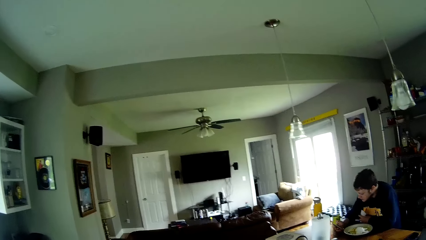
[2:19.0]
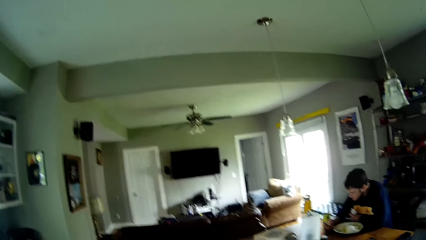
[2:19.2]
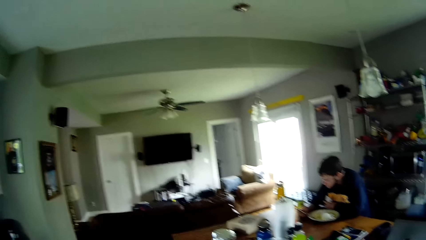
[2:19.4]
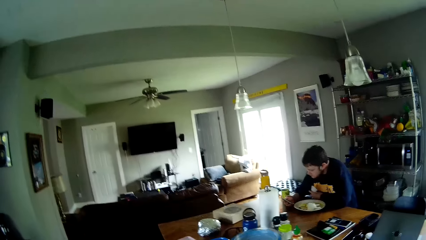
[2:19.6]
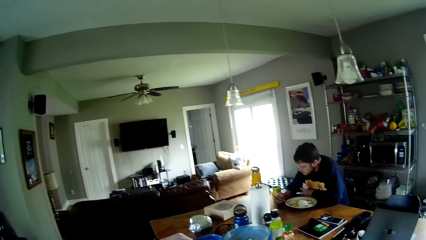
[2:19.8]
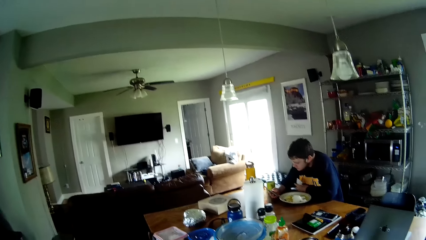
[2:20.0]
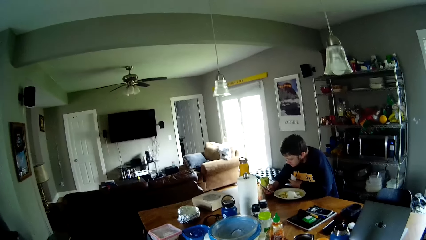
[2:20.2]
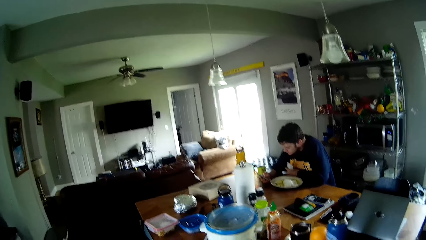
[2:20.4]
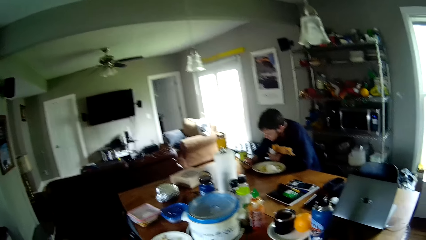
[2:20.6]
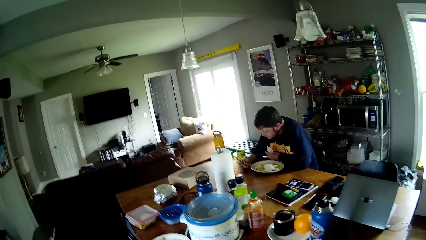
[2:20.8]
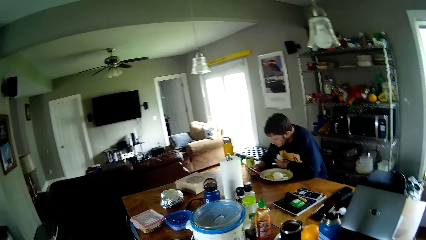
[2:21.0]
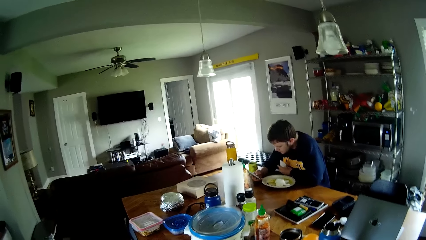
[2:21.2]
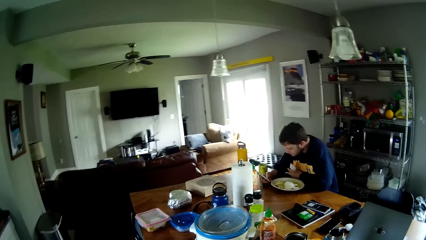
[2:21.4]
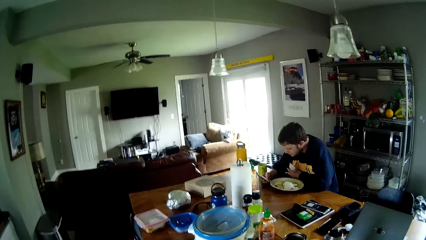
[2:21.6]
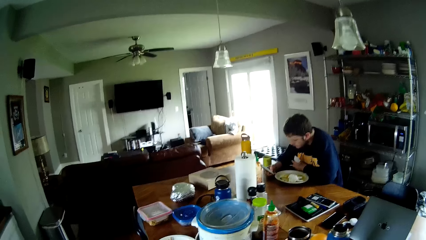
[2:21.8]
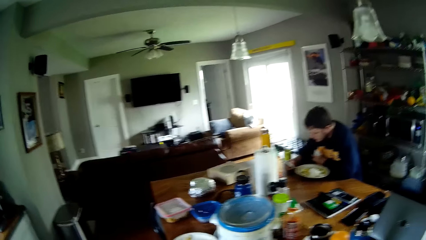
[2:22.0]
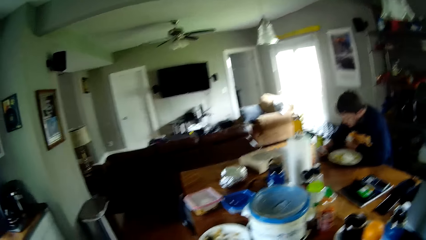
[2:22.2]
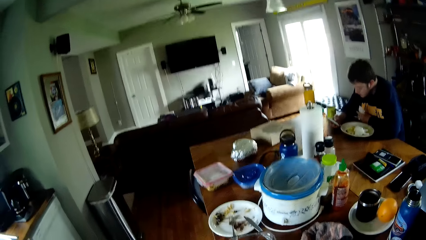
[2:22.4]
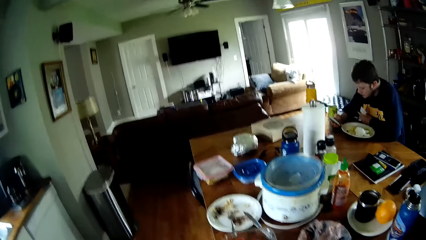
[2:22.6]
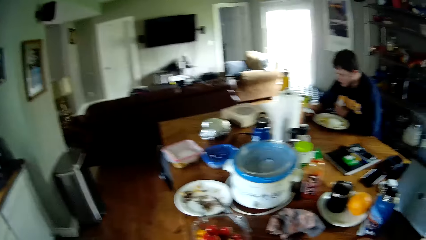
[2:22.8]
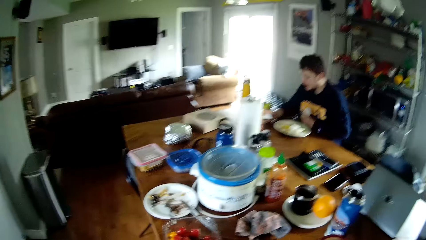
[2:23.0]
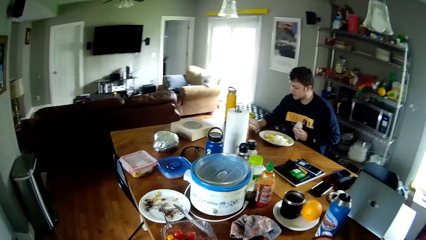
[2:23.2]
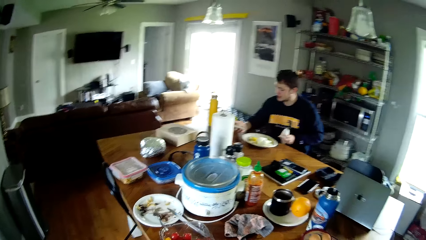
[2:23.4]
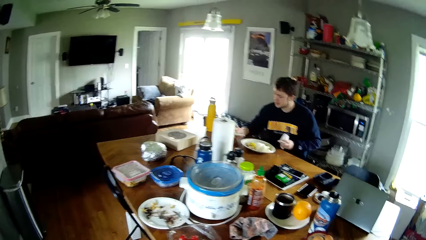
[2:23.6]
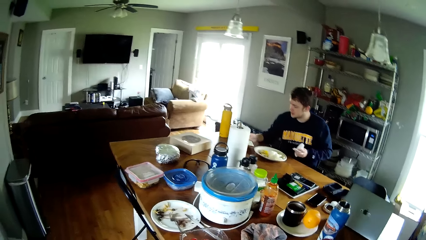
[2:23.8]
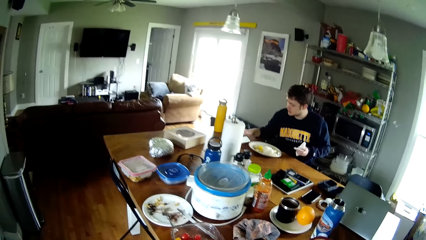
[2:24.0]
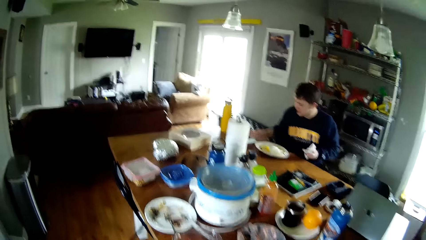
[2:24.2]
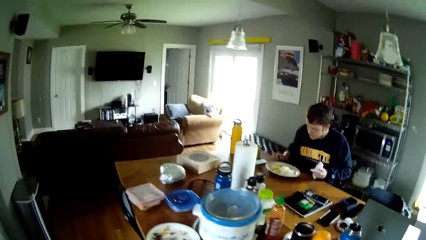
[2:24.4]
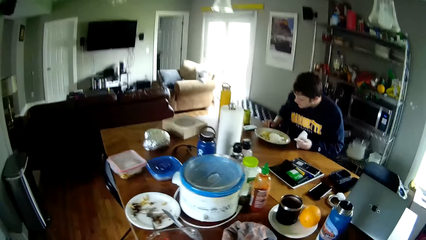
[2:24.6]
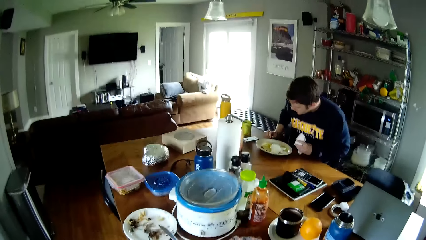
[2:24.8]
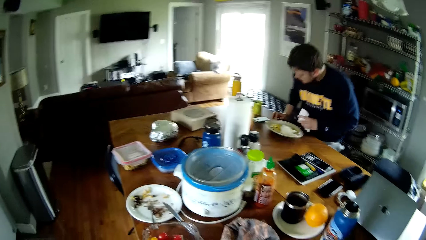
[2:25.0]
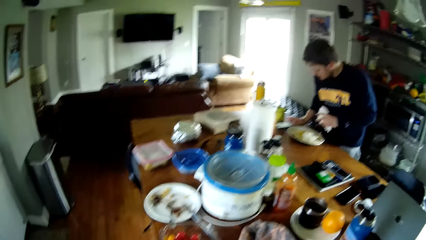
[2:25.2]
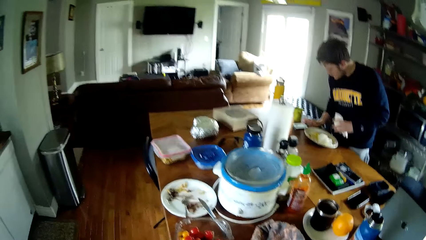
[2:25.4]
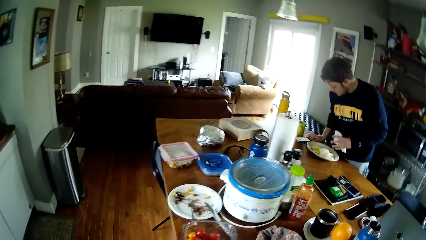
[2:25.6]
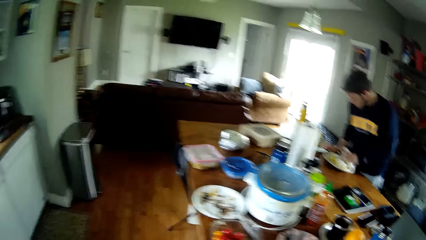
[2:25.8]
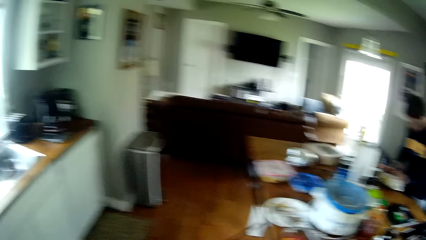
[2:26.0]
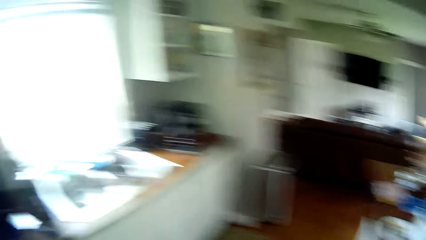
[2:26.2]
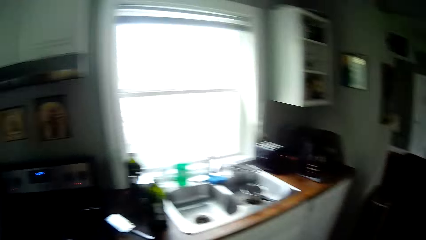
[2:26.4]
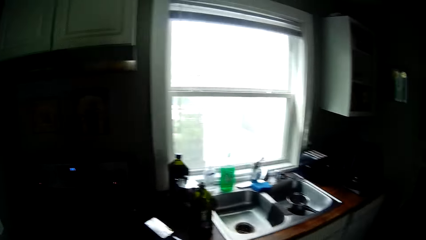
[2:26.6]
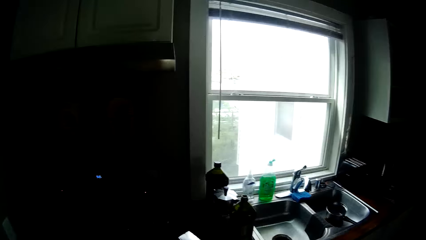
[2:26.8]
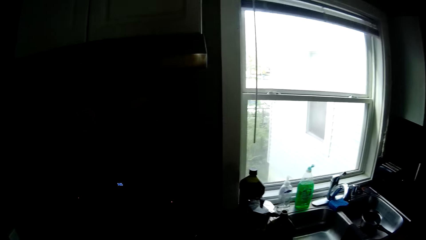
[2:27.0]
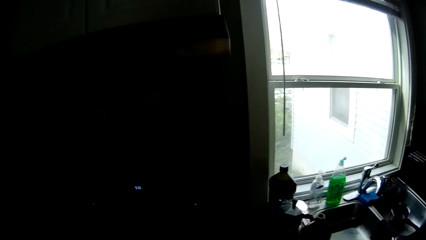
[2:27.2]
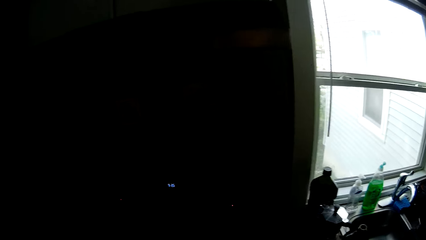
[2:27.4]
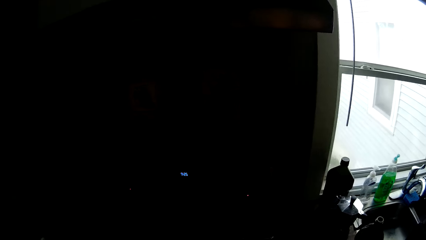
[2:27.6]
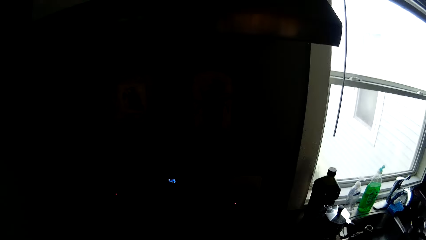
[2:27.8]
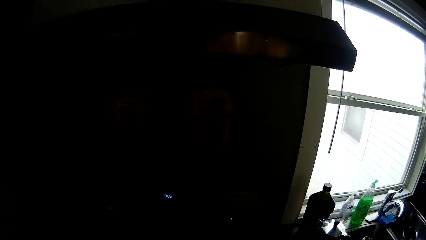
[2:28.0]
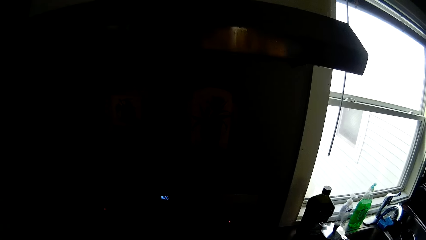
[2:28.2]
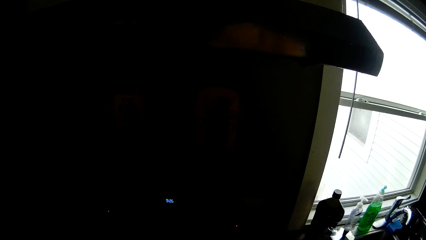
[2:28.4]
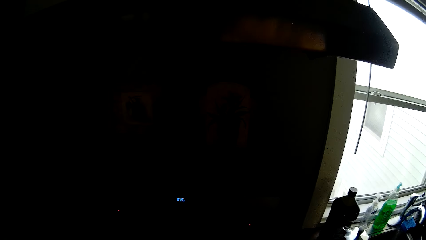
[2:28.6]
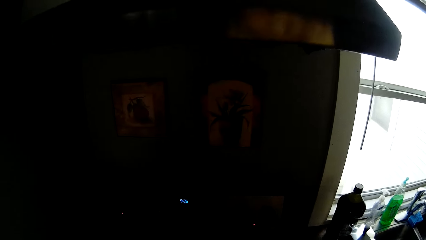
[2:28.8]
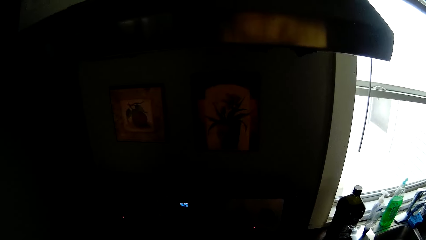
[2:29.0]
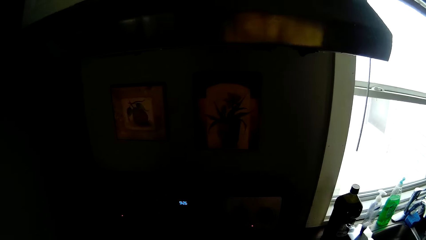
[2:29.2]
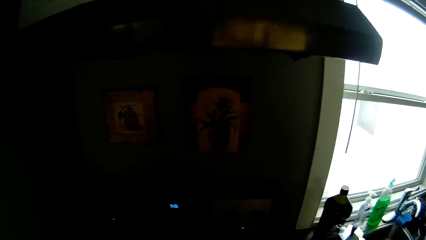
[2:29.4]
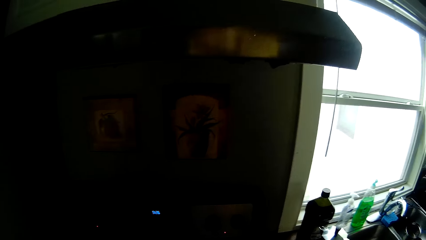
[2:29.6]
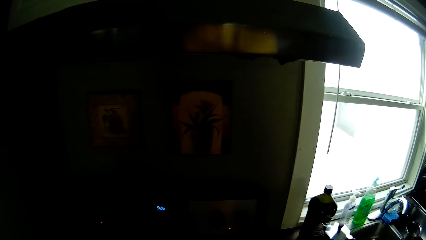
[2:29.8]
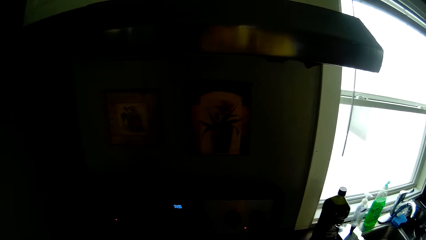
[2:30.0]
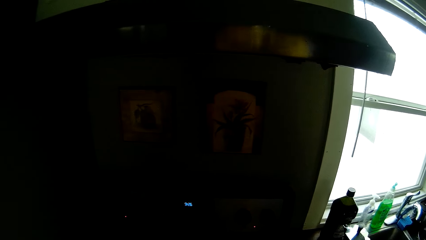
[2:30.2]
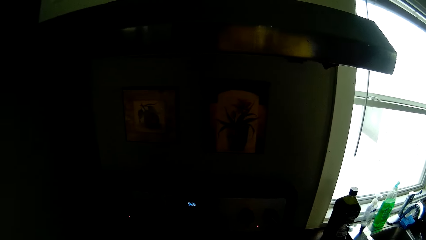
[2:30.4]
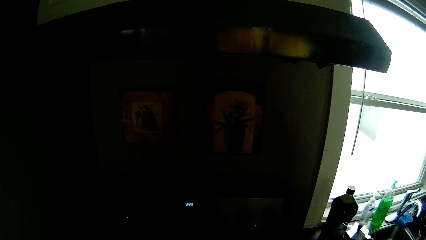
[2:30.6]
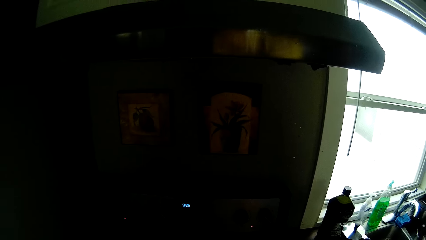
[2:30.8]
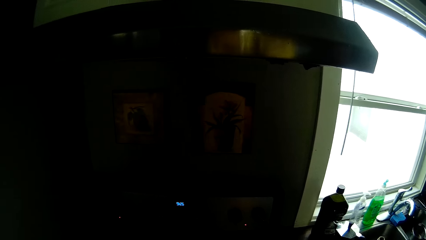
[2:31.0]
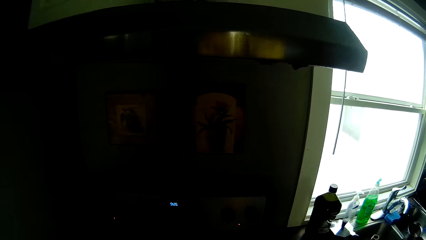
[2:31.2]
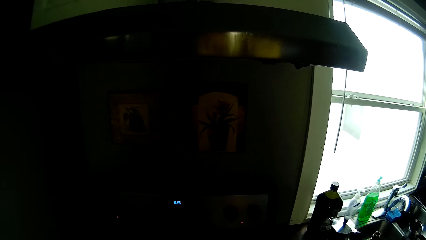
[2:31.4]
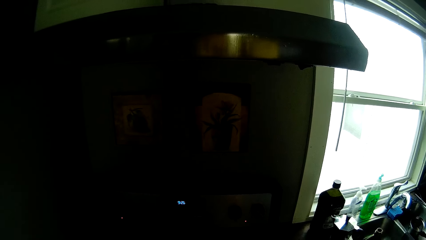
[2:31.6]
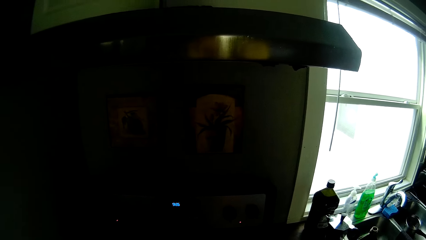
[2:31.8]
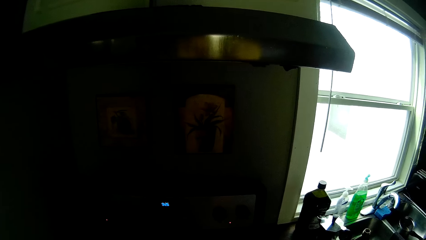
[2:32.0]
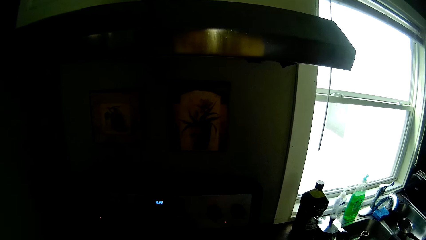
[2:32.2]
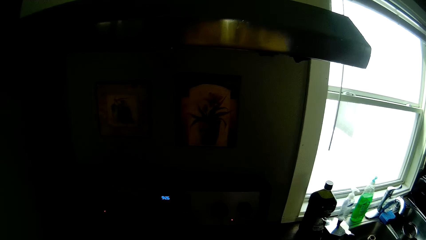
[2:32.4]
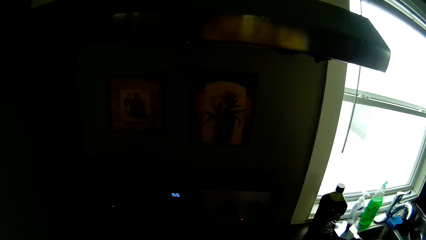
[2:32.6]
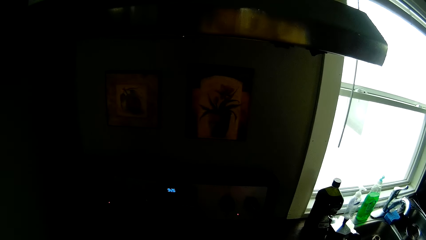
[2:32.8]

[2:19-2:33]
The camera wearer looks at the mounted television. A man puts the phone on the kitchen counter with his right hand. The man stands from the kitchen counter chair. The camera wearer turns towards the cooker. They converse with the man.

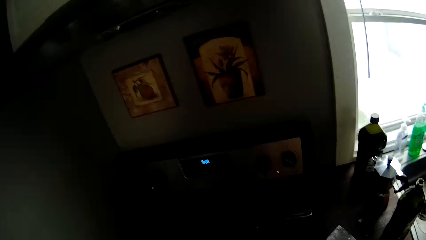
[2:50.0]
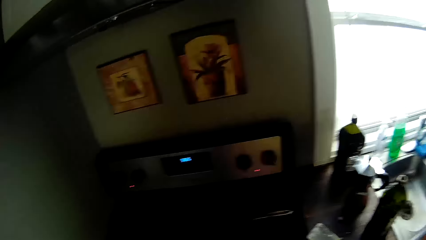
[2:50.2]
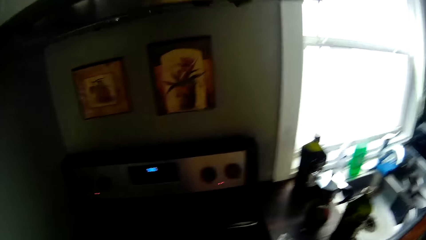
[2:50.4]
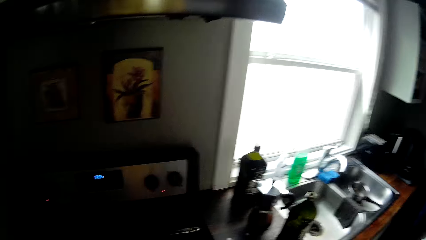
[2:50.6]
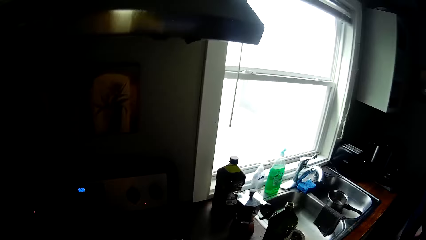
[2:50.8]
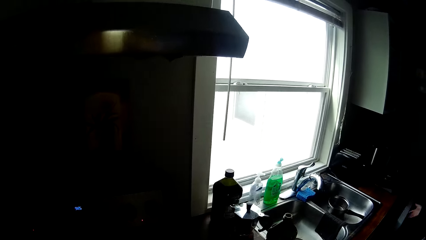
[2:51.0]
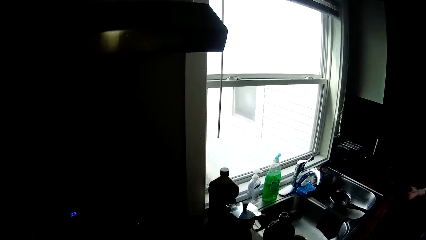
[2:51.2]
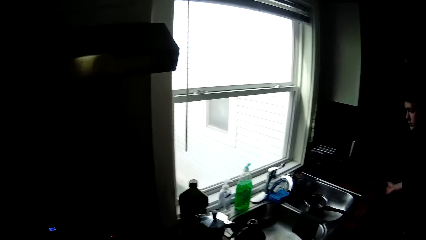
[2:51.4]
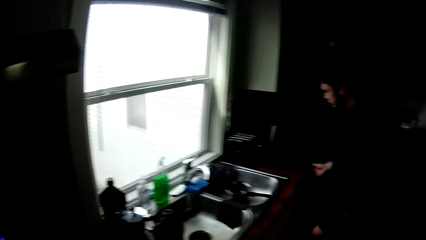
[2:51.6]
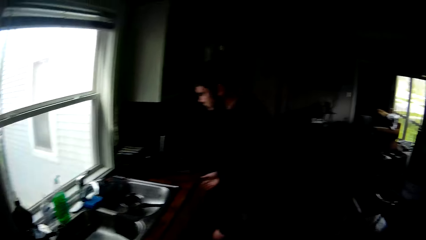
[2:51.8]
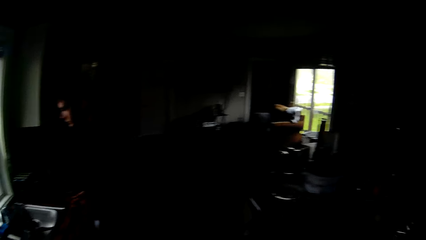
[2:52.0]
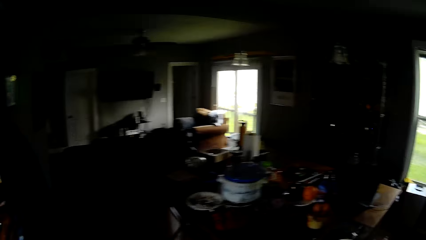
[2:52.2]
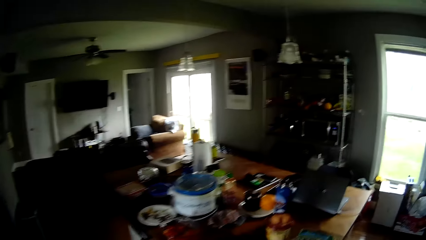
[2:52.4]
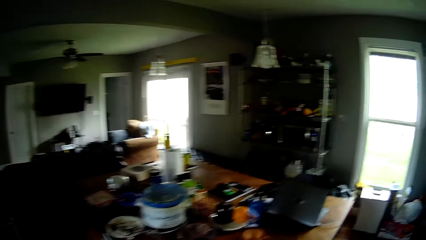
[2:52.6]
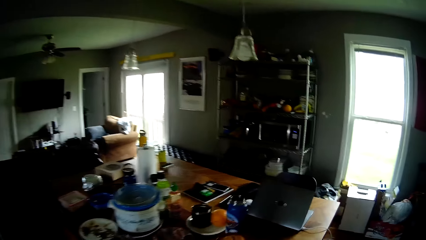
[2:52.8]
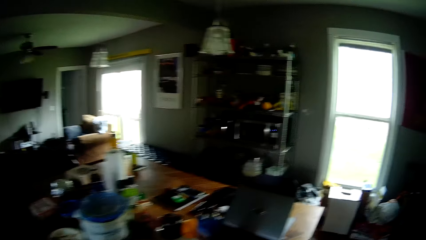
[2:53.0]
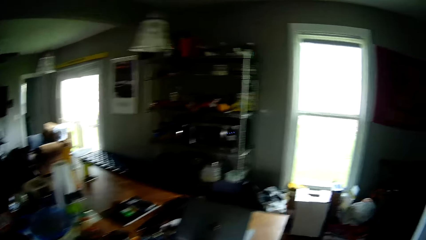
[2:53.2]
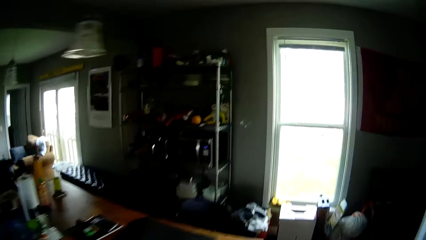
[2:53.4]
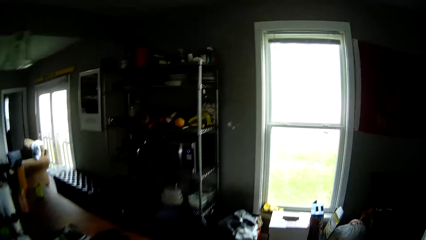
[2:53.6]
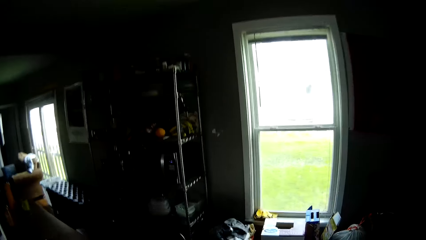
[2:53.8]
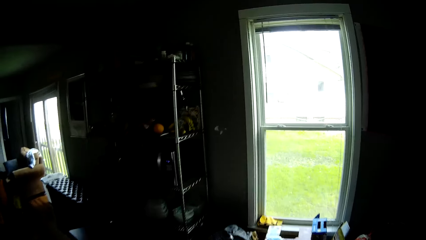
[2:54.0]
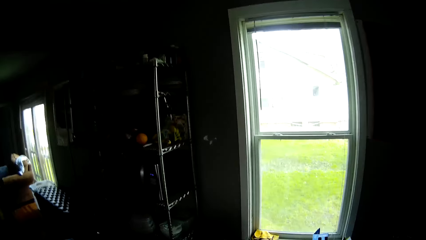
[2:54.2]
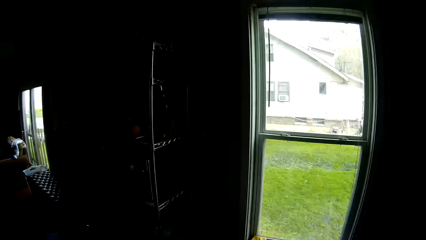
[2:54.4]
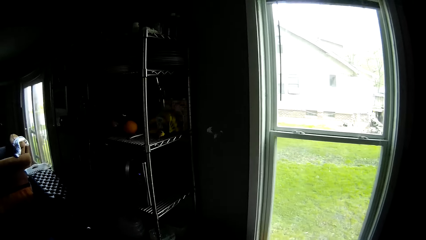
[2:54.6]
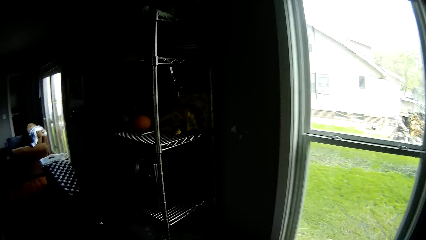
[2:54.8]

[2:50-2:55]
A man walks to the front of the sink. The camera wearer looks around the house. They walk towards the plate rack.
